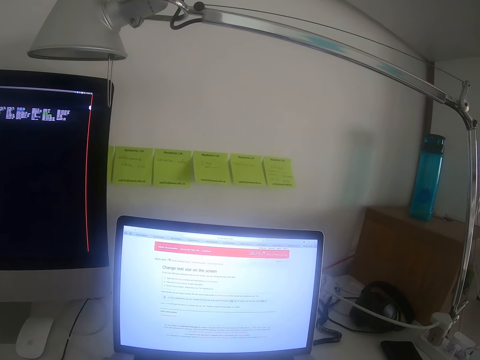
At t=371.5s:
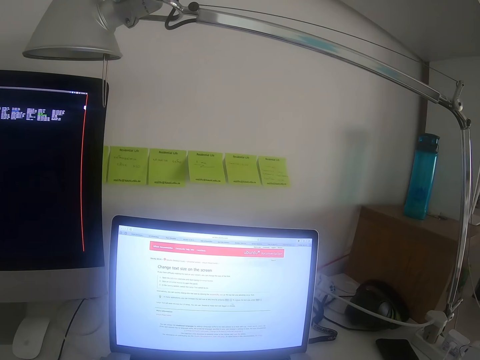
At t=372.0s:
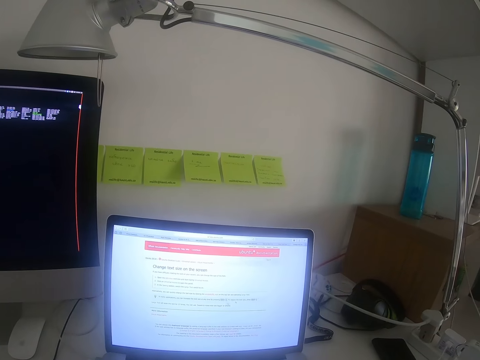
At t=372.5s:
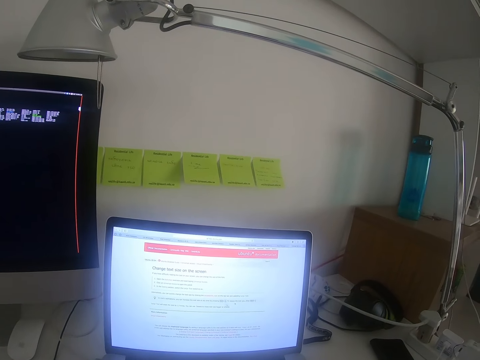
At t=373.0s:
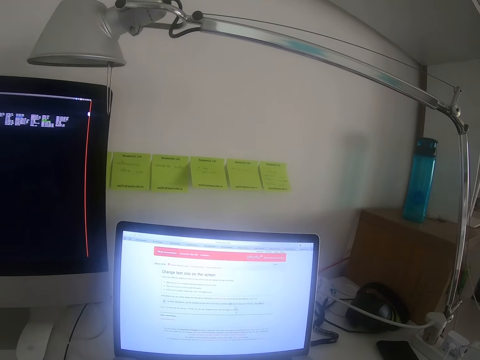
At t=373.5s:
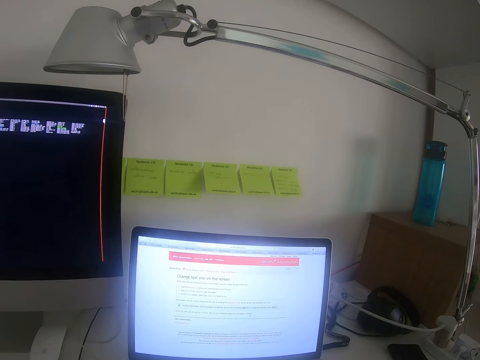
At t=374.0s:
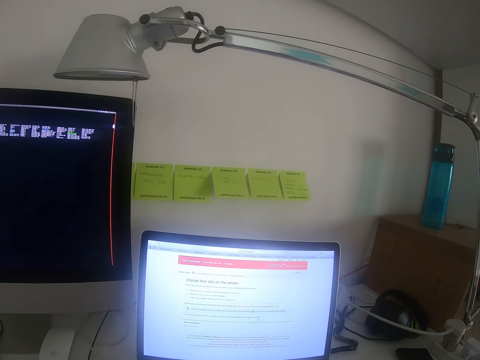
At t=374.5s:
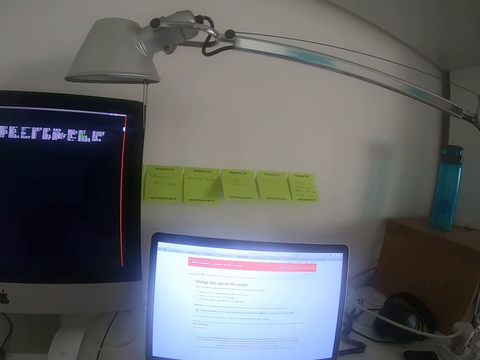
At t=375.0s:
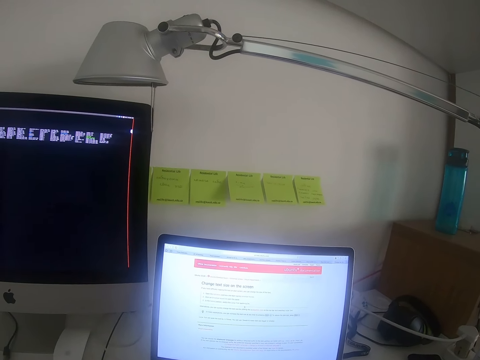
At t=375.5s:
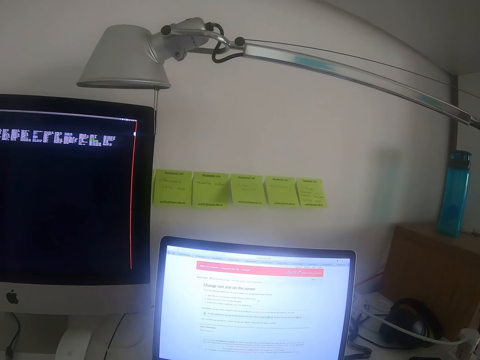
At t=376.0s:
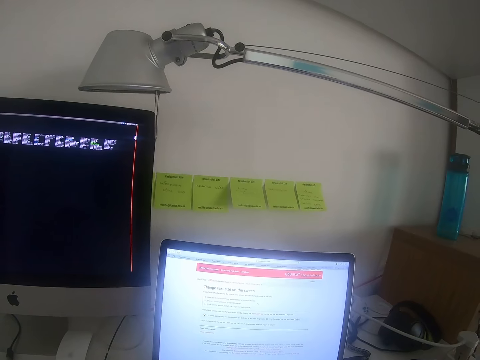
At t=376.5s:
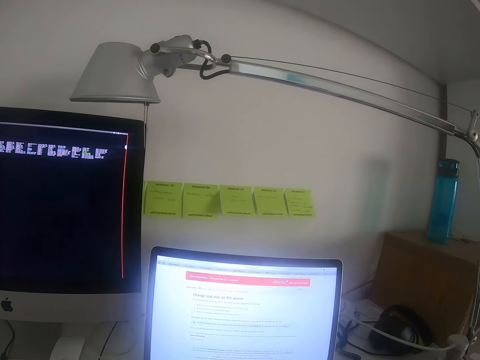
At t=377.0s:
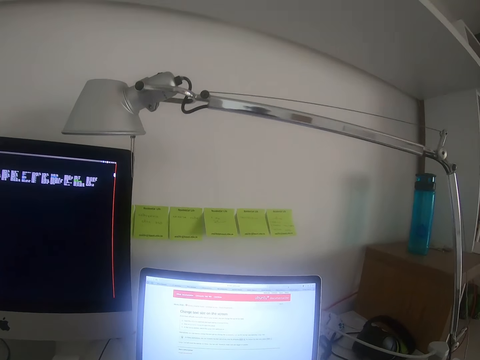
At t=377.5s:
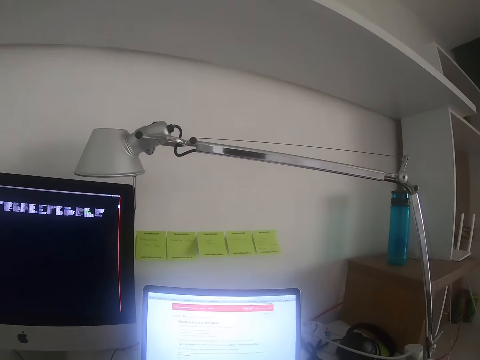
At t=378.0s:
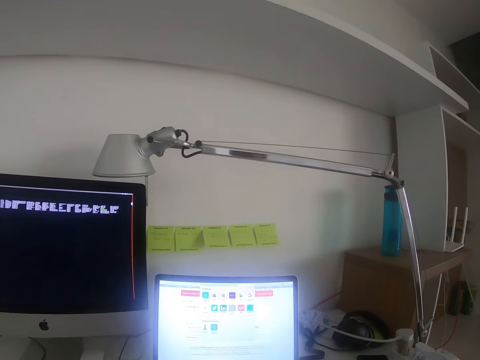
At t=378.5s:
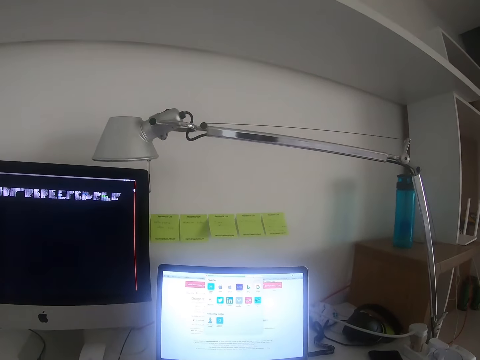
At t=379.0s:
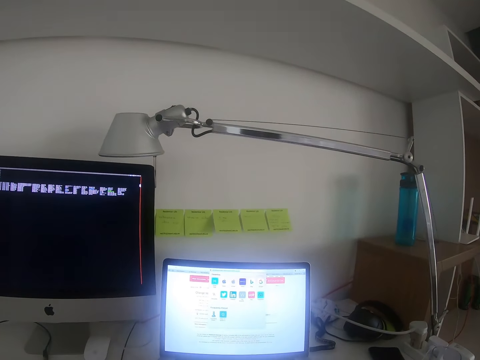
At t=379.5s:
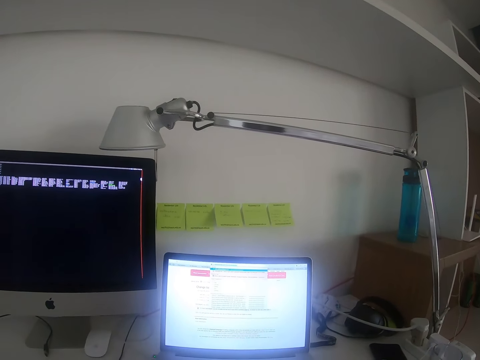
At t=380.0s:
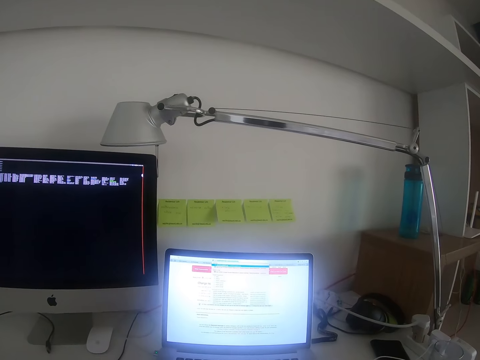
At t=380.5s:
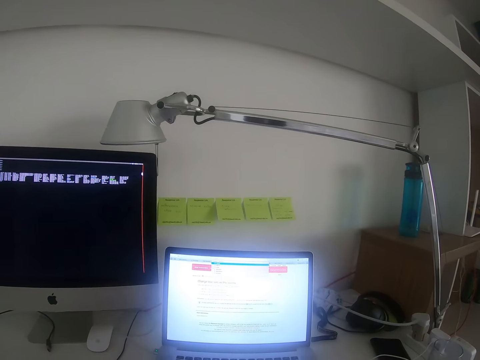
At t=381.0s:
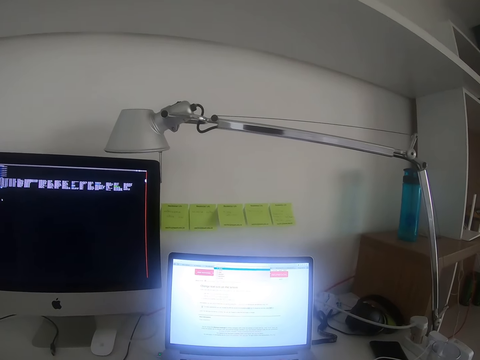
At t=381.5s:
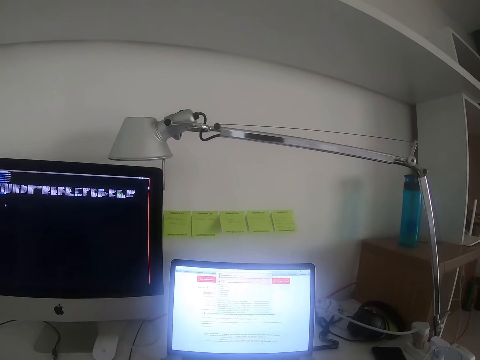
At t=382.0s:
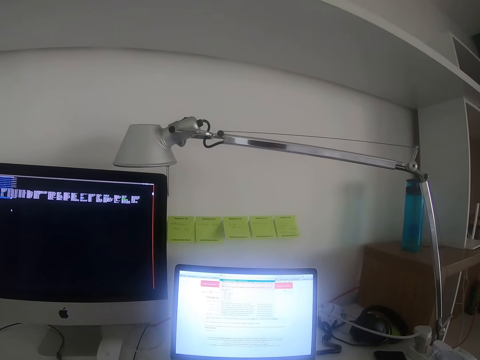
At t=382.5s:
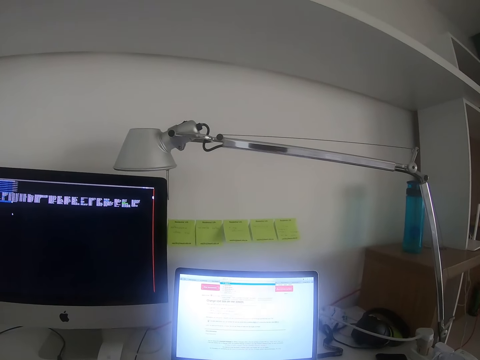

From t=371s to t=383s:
The camera wearer reads on a laptop. They operate the laptop.

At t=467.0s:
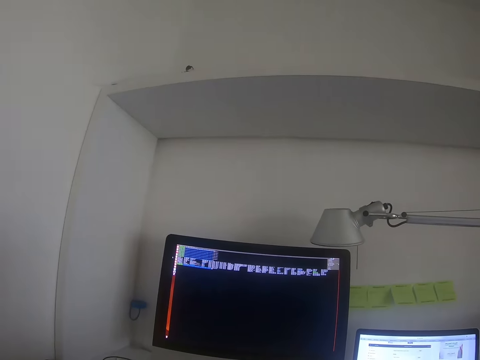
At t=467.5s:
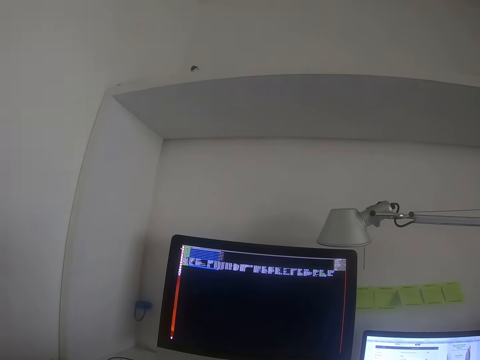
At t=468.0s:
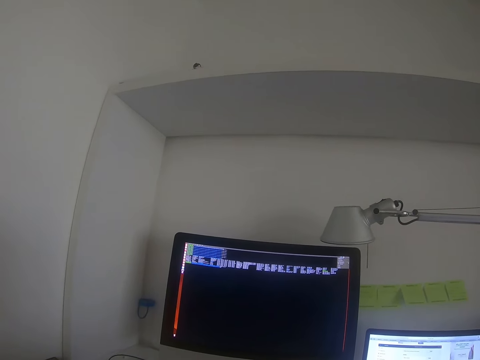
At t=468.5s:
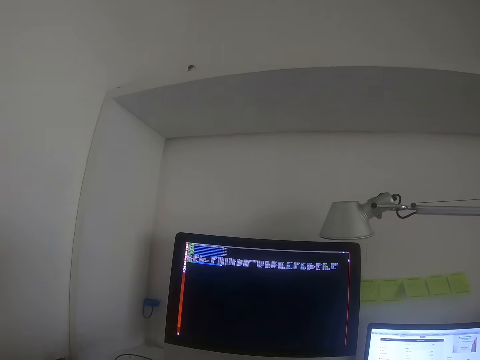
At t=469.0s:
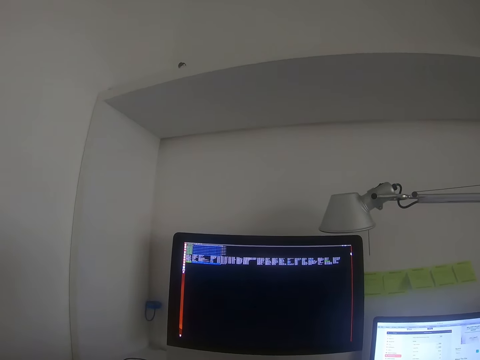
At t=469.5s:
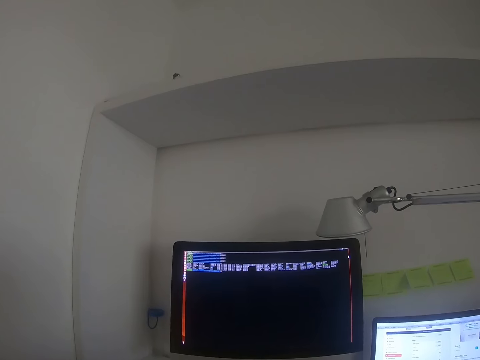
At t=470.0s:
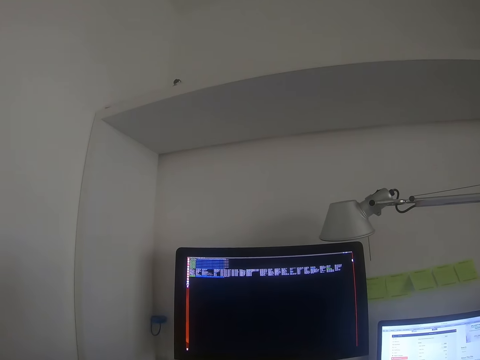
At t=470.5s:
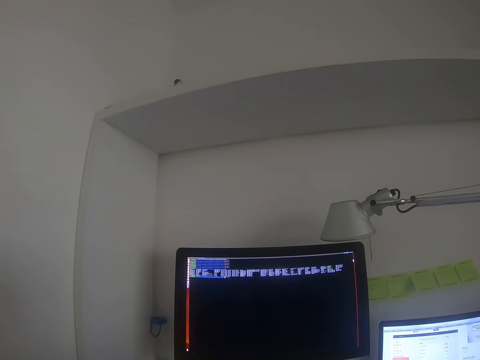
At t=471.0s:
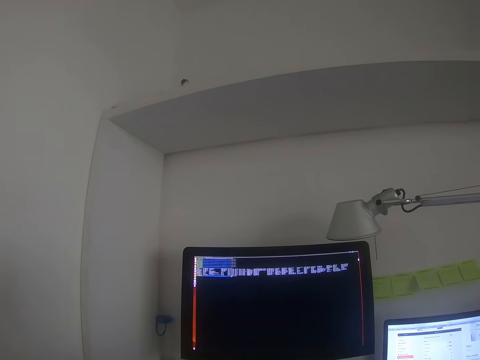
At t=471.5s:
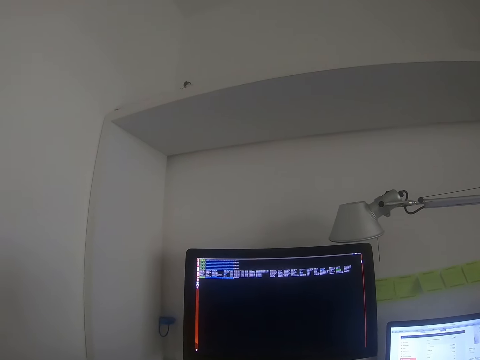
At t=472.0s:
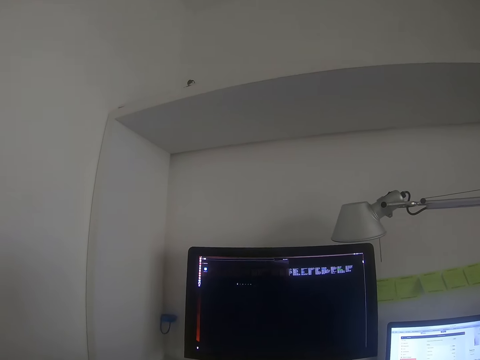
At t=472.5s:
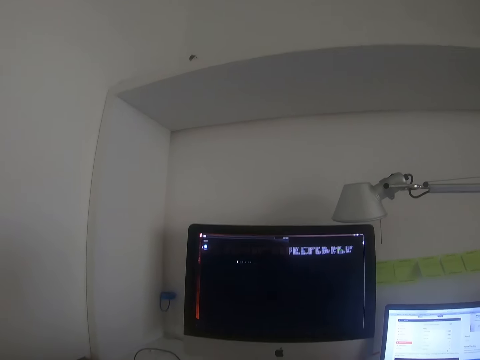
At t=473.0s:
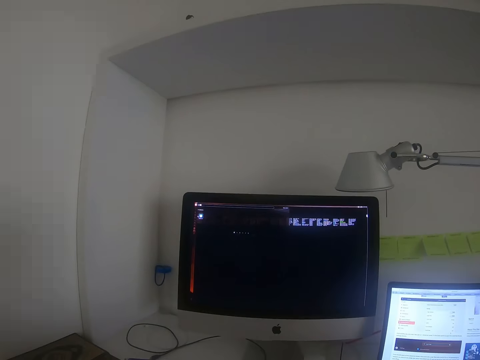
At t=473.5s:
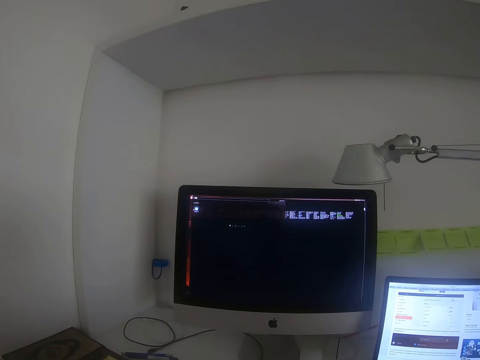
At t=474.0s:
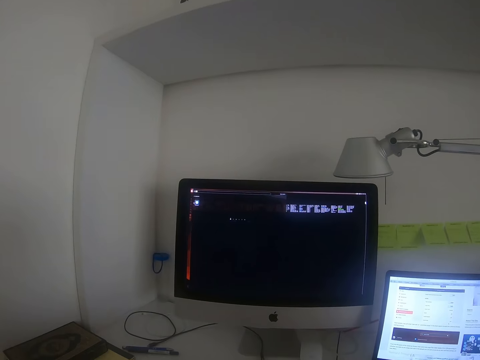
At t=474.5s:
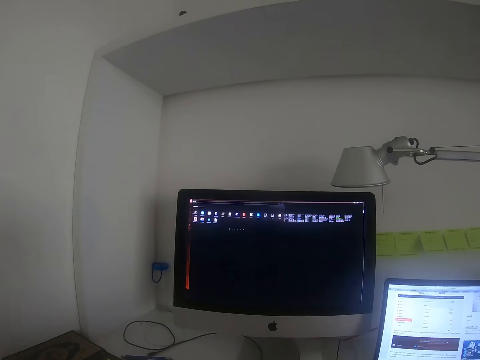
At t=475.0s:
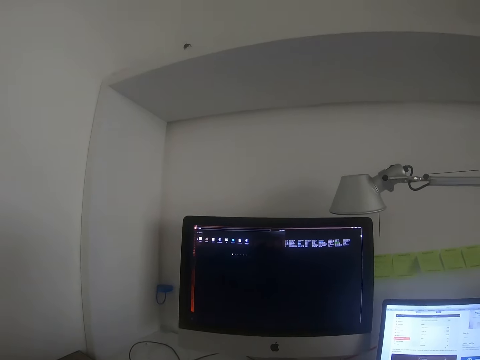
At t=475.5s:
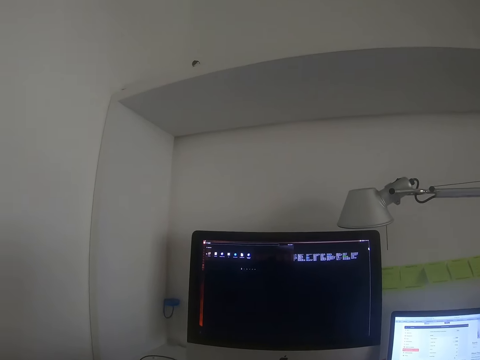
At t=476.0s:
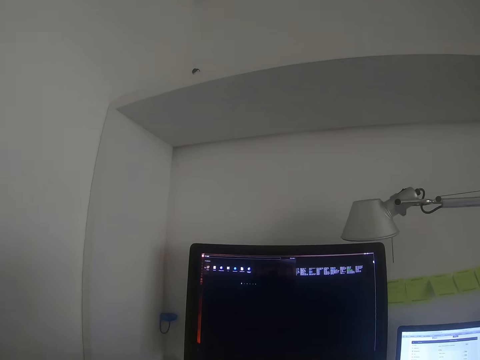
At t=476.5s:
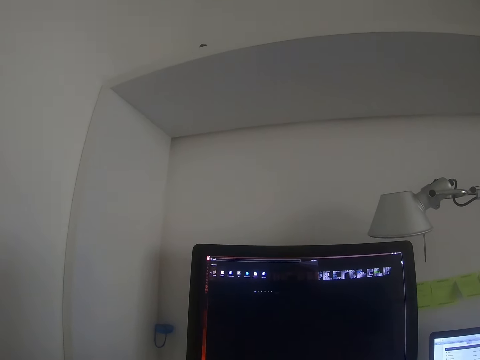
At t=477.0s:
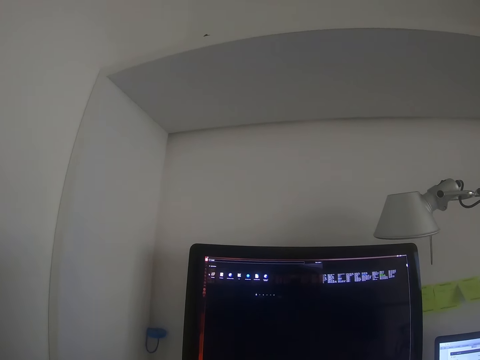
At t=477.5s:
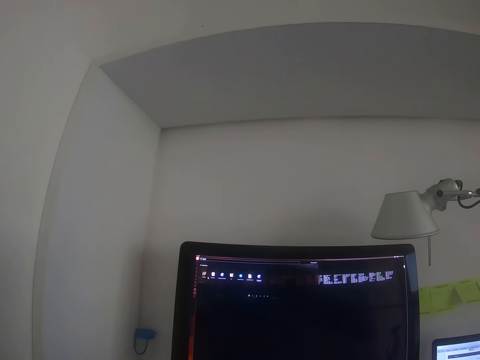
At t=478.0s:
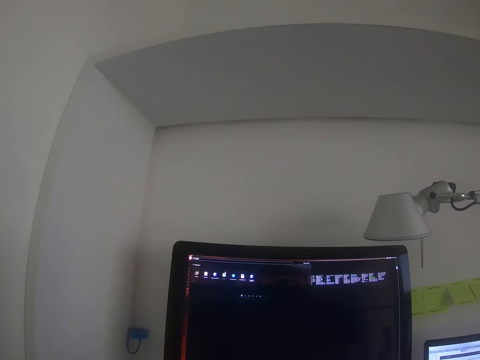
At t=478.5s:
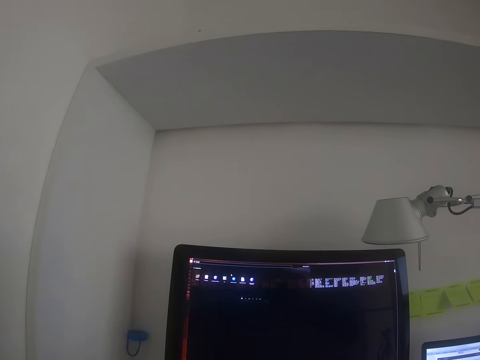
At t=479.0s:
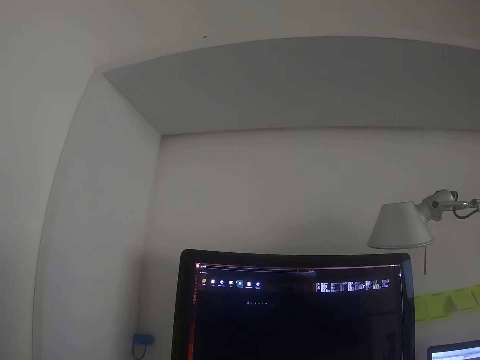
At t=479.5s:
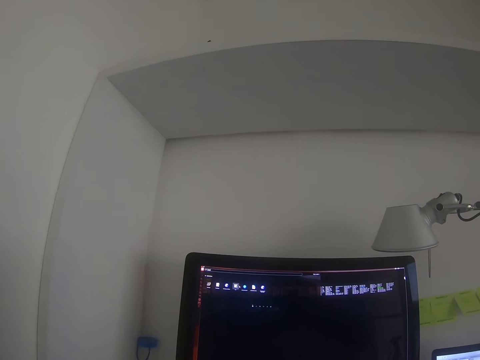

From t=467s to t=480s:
The camera wearer stares at a computer. They operate the computer.

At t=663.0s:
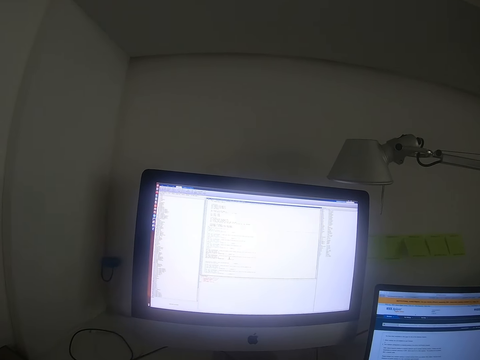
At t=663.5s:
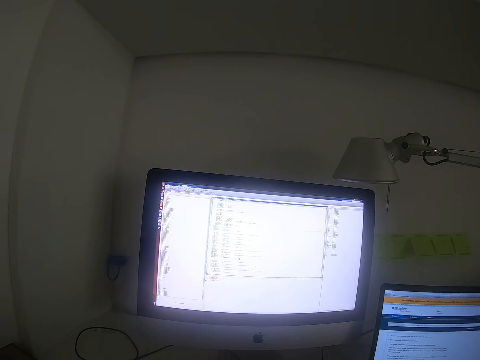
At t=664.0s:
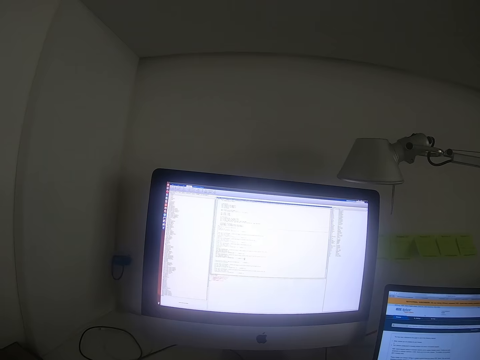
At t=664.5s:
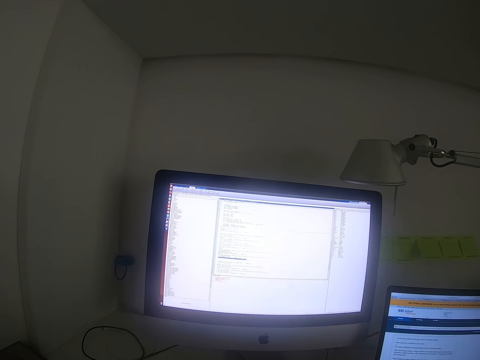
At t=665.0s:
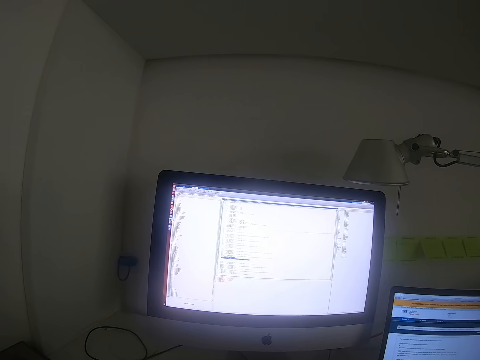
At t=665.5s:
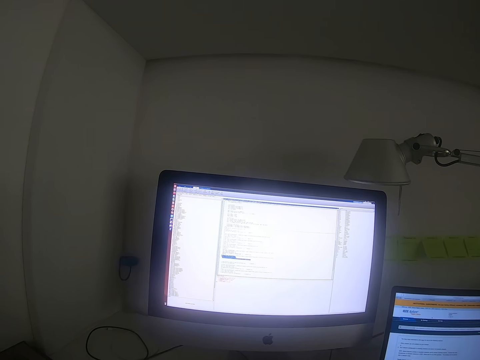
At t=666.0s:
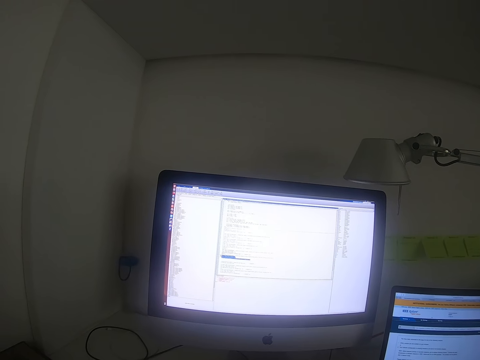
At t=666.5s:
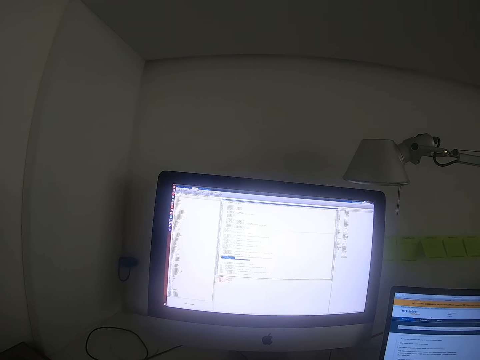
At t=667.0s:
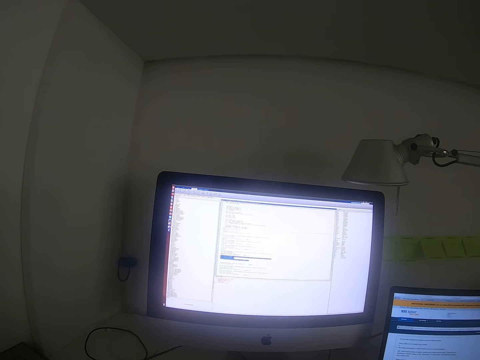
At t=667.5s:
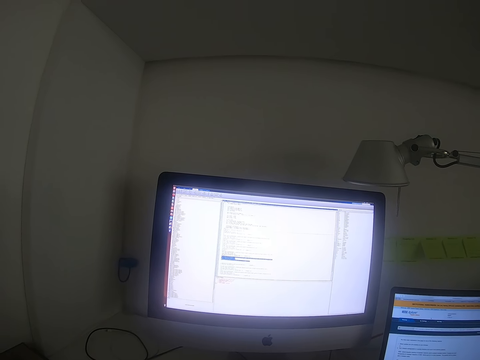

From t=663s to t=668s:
The camera wearer selects on a computer.
